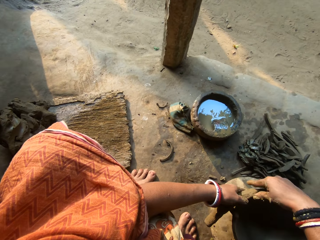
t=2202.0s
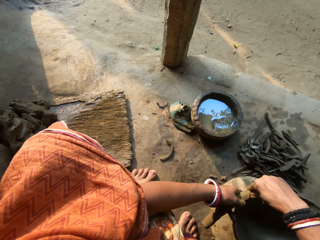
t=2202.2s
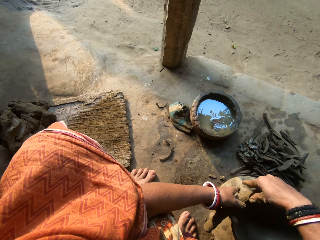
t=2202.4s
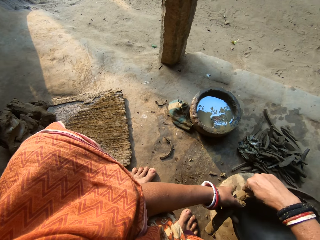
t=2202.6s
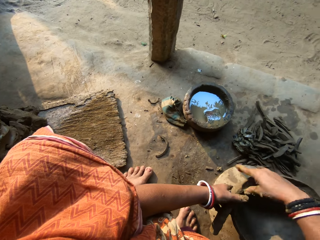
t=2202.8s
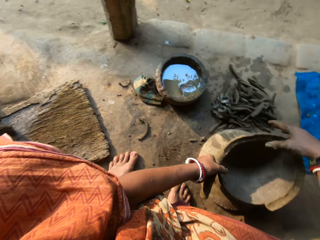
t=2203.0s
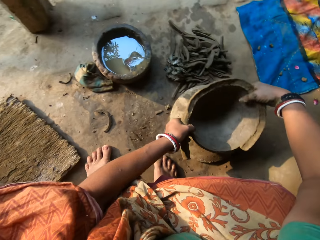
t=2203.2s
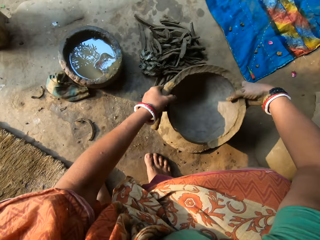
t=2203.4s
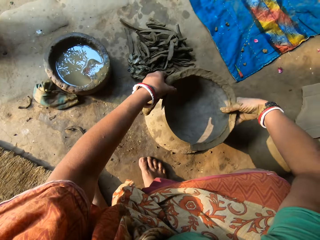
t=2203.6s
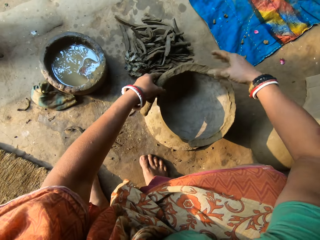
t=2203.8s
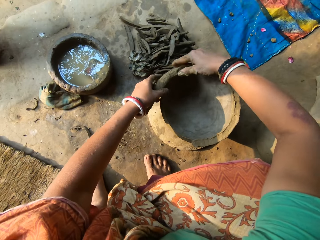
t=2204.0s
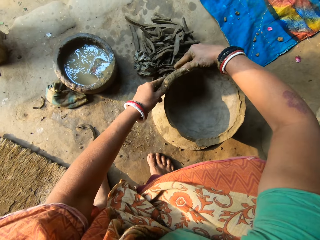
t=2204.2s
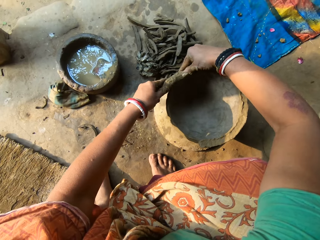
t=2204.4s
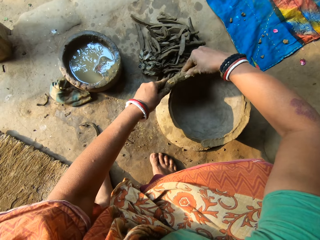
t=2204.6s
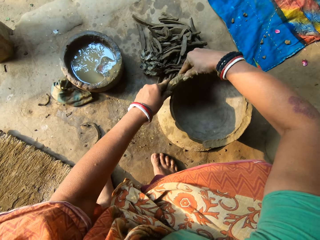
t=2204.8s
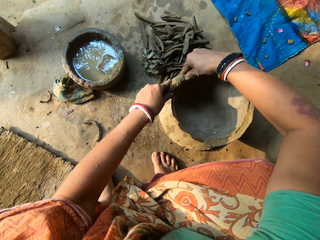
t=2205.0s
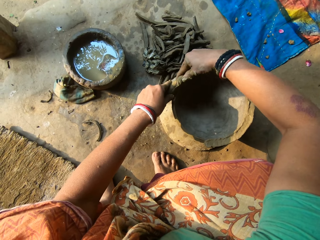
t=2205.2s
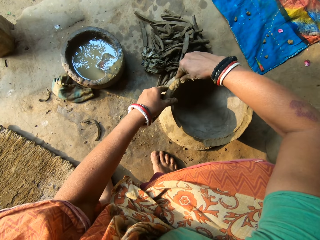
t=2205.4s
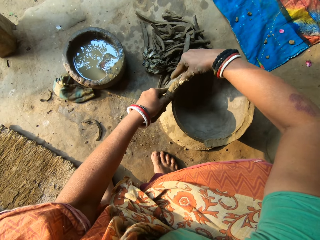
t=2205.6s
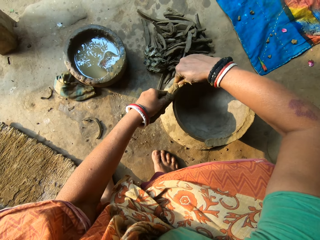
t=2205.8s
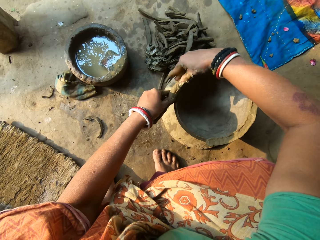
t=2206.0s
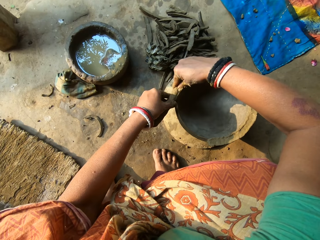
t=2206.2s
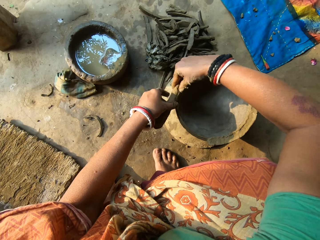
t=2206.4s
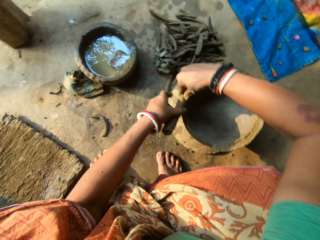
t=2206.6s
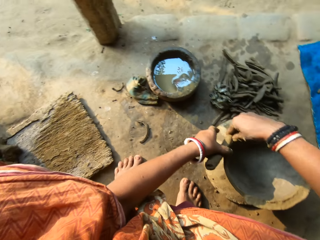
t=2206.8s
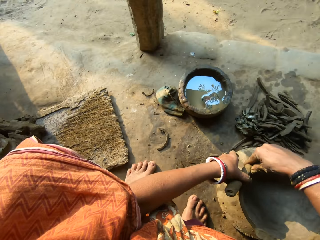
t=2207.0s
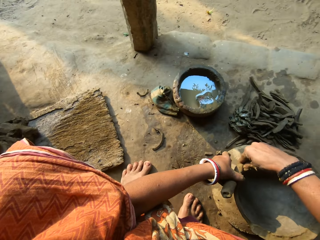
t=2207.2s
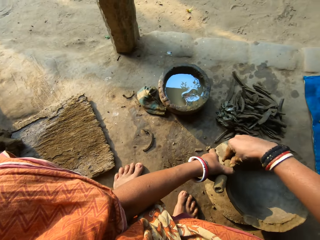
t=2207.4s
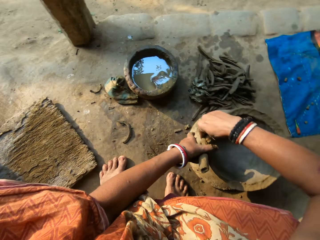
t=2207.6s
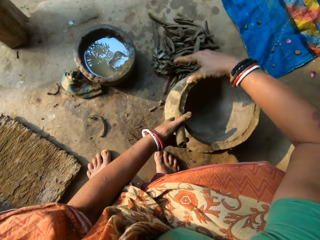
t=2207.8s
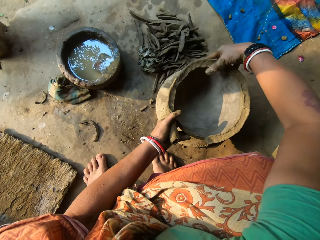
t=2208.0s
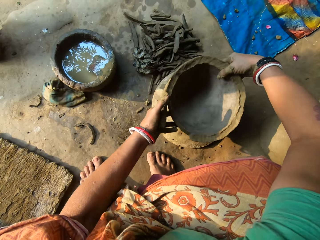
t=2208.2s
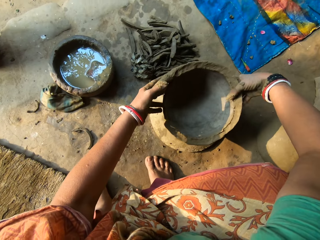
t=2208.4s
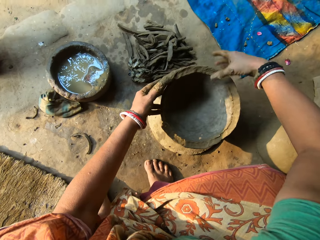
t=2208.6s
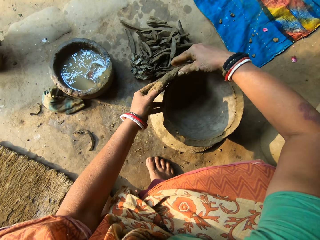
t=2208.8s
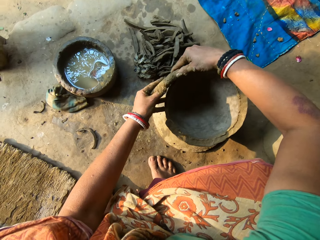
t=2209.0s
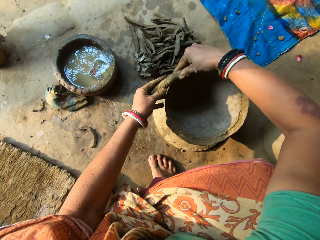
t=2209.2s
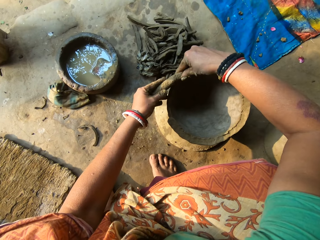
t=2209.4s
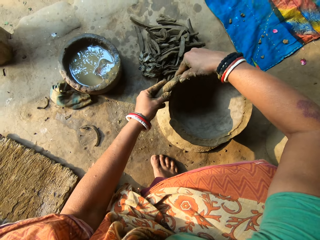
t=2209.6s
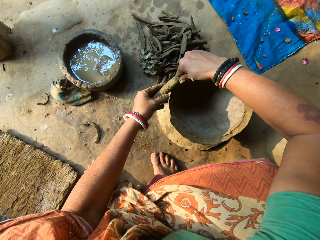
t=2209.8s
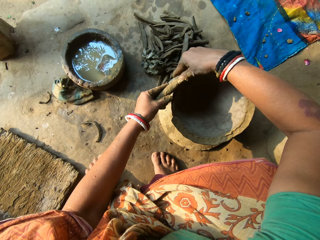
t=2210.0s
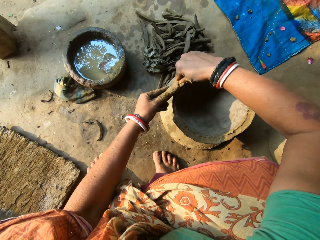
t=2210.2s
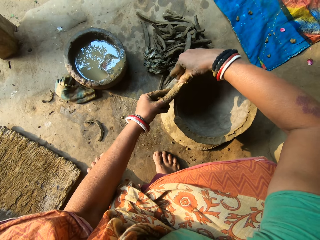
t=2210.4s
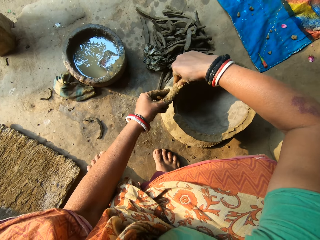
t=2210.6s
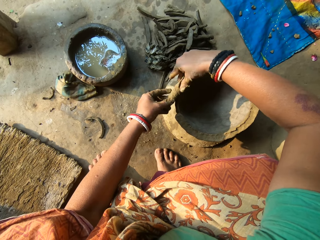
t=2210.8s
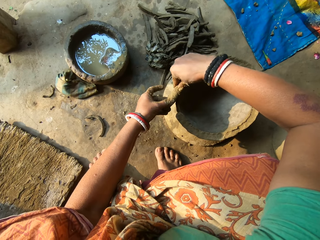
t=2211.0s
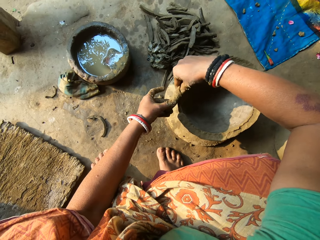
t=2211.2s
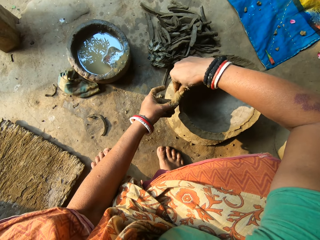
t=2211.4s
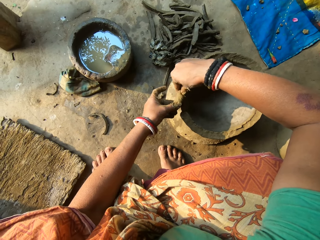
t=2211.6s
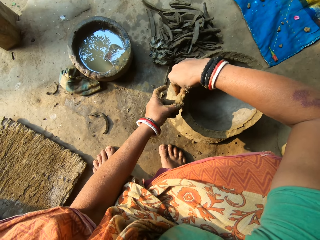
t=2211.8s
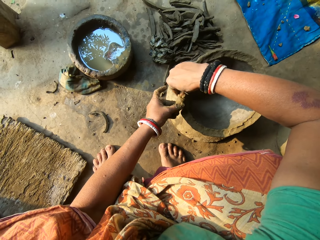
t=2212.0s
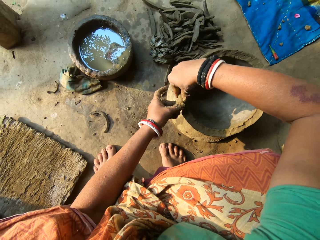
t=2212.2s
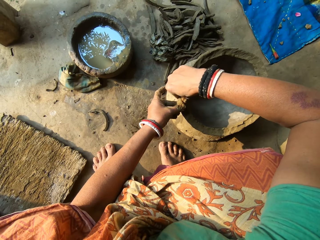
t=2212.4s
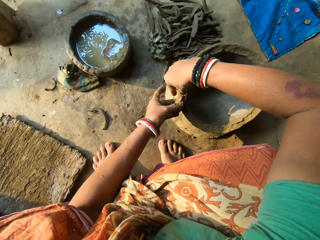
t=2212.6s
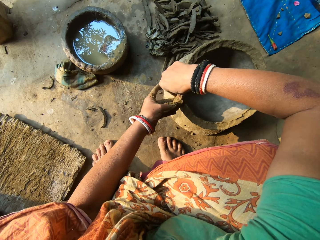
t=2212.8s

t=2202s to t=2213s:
The camera wearer rotates the pot. They fix the pot. They rotate the pot. They fix the pot.

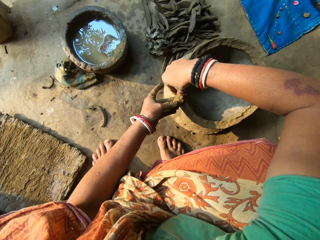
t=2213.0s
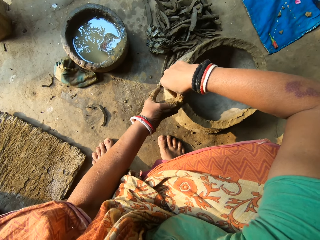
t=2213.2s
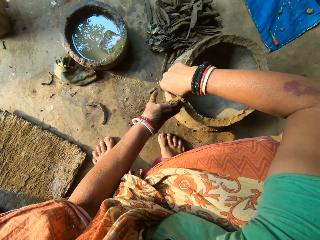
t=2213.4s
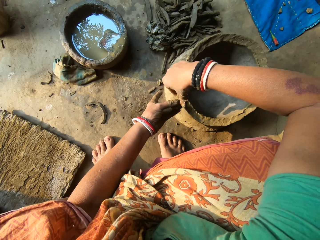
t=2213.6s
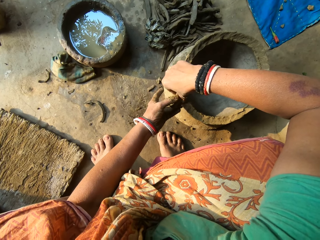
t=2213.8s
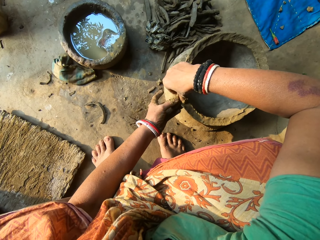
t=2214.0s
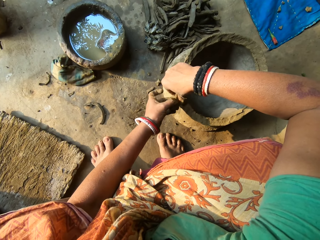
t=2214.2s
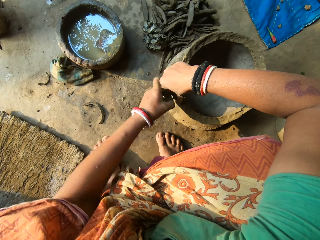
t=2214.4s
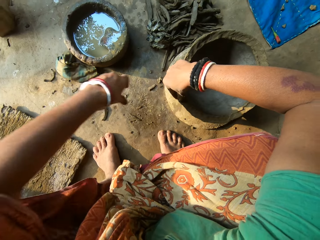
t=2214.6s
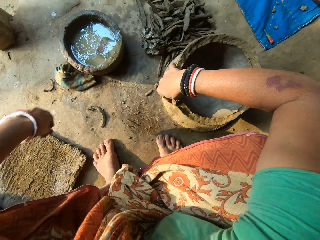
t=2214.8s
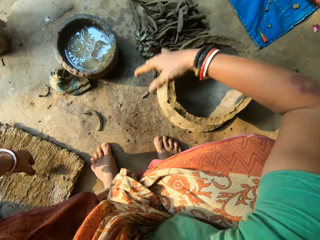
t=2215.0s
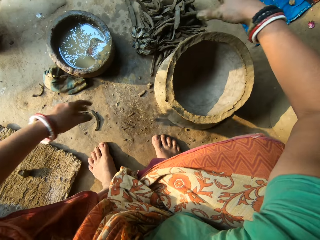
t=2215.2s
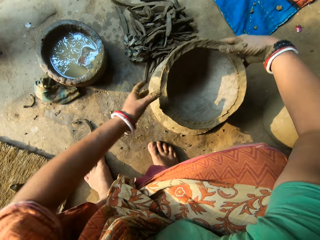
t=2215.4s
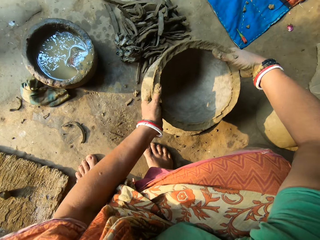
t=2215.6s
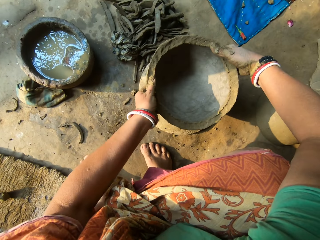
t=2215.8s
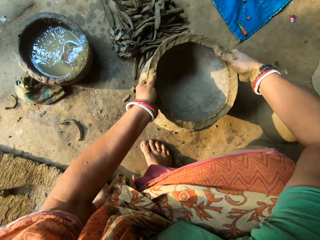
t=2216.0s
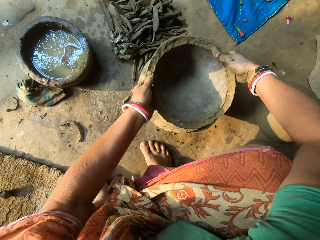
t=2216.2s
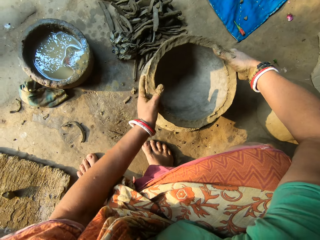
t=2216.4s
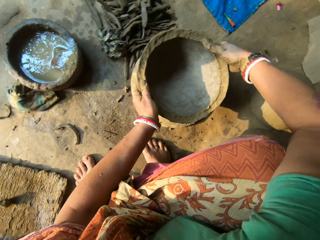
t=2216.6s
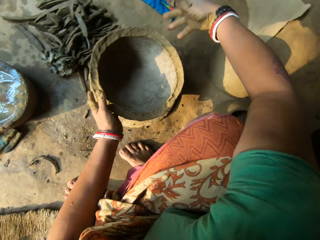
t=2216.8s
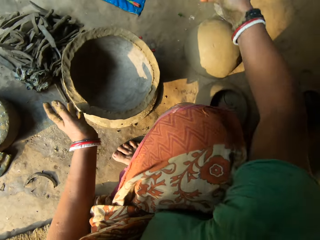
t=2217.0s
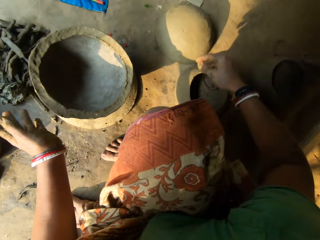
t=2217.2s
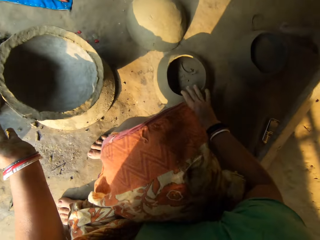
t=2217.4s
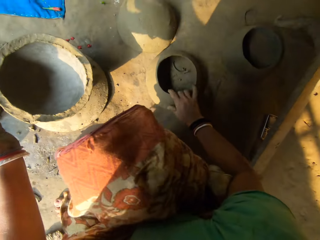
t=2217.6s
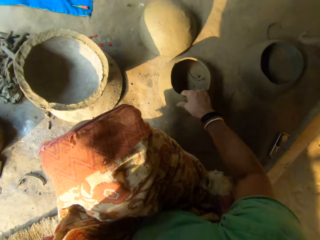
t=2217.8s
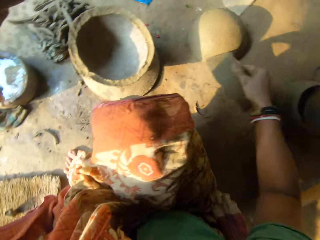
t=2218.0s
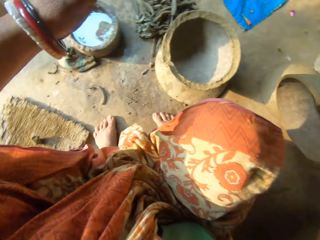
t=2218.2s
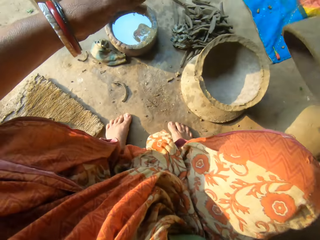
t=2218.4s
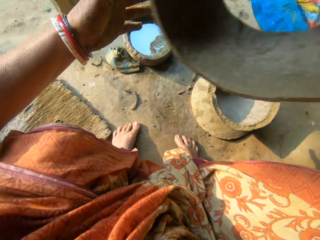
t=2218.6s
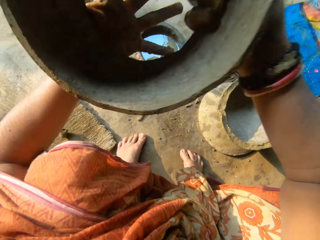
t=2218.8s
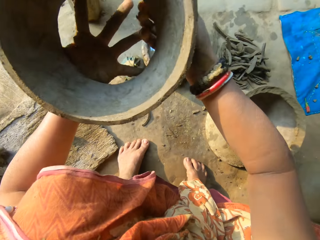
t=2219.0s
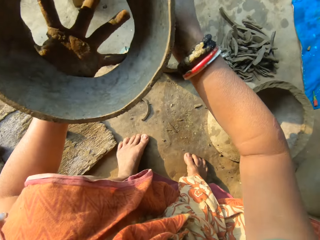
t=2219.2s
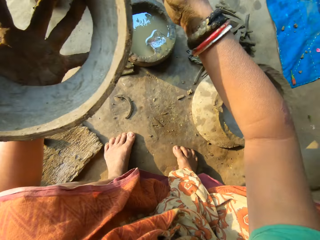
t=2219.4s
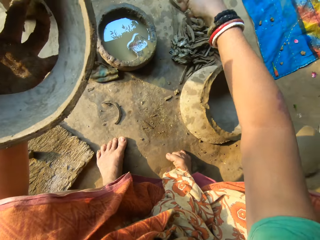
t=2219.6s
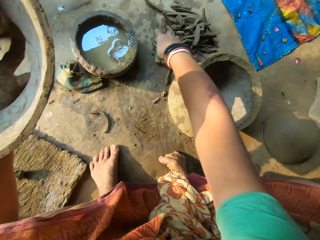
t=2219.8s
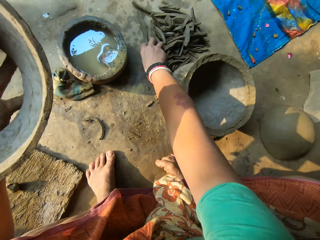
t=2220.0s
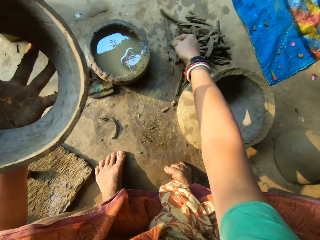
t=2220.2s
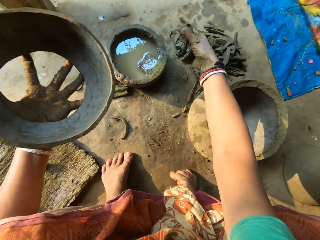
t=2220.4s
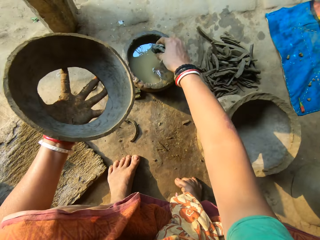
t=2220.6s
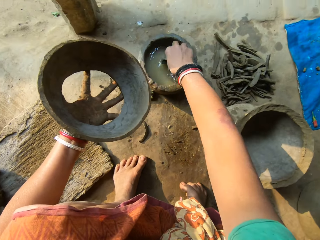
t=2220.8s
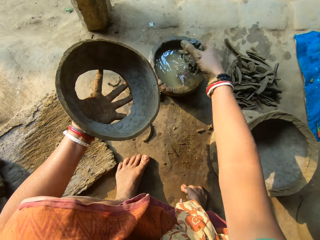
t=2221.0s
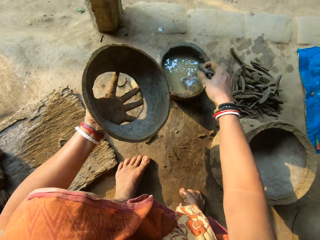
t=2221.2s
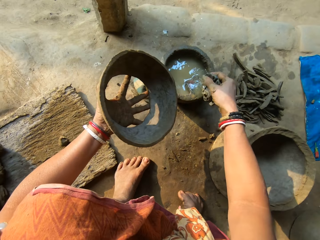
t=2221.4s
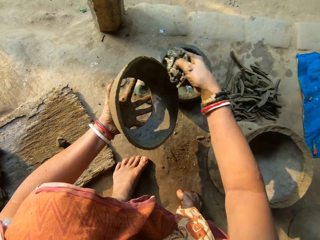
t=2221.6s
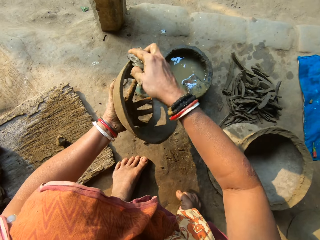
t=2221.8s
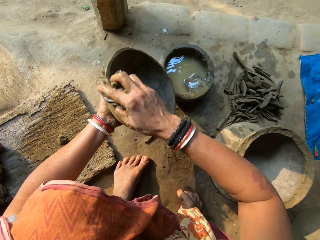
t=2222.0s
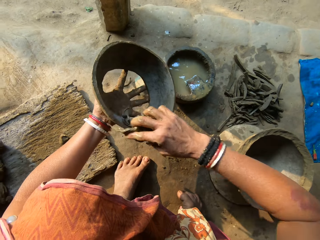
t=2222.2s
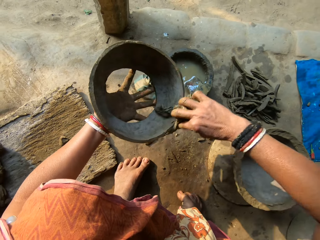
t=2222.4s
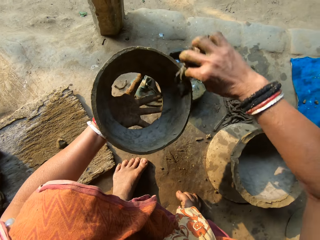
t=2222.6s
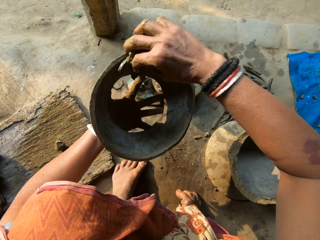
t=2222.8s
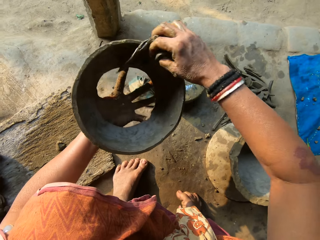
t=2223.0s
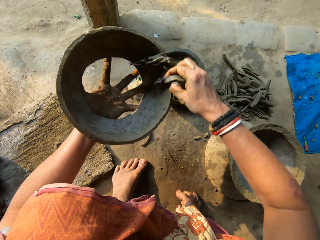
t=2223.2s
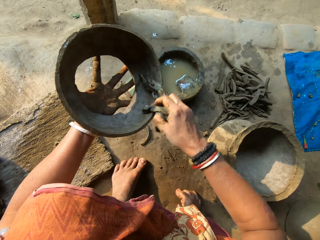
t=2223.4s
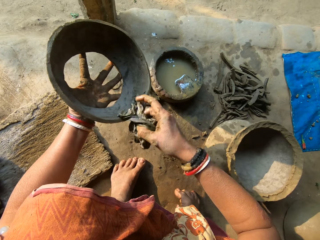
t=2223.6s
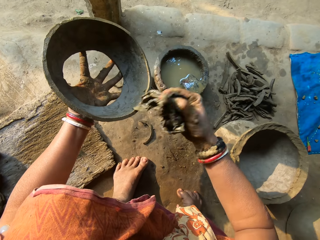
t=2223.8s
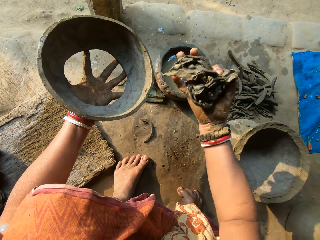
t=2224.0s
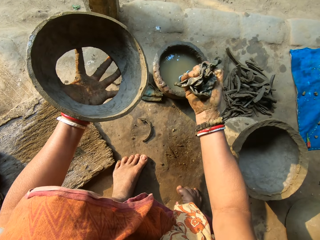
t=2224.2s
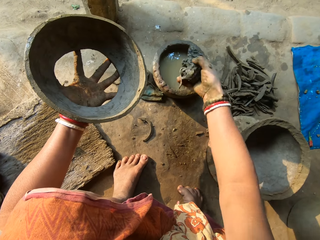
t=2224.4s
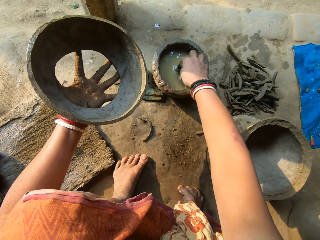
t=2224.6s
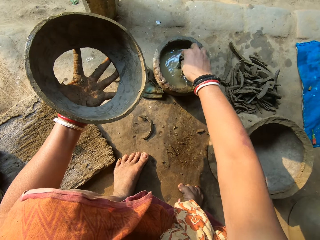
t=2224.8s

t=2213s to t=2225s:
The camera wearer cuts out another piece of clay from the molded clay with her left hand. She places the piece of clay on the plank with her left hand. She adjusts the pot with both hands and grabs the pot with two hands. She picks up a cover from the floor with her right hand. She places the cover in her left hand. She picks up a rag from the floor with her right hand. She dips the rag in the bowl of water with her right hand. She cleans the cover with the rag in her right hand.
